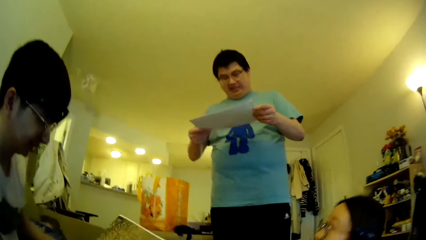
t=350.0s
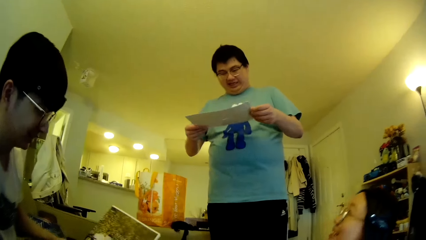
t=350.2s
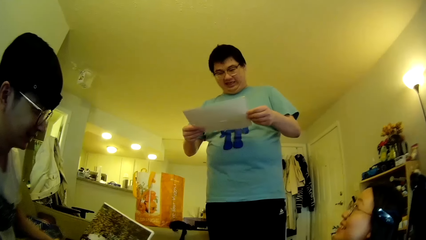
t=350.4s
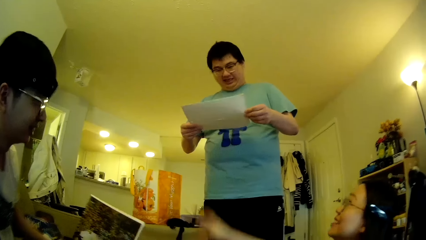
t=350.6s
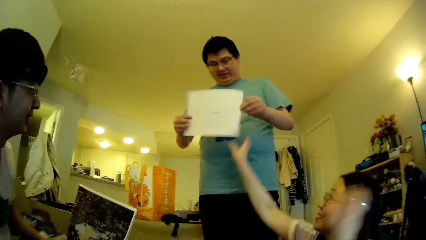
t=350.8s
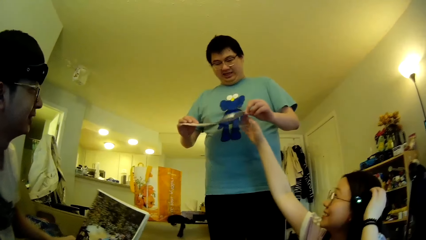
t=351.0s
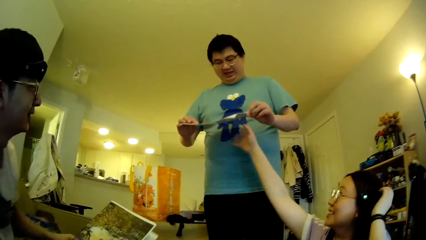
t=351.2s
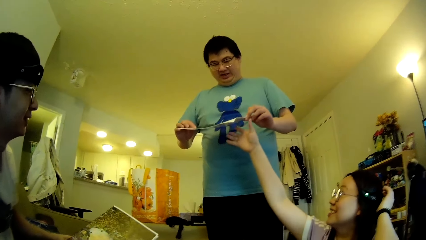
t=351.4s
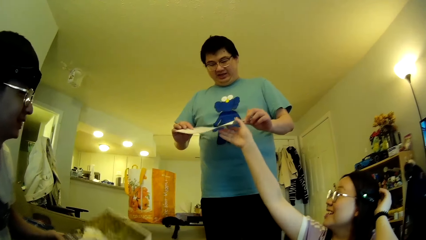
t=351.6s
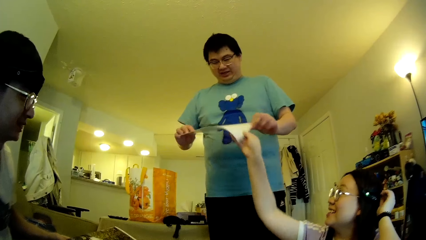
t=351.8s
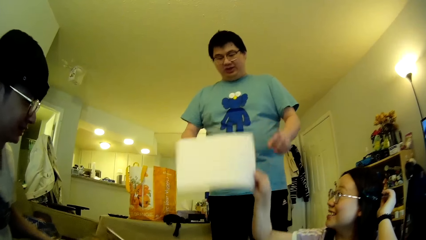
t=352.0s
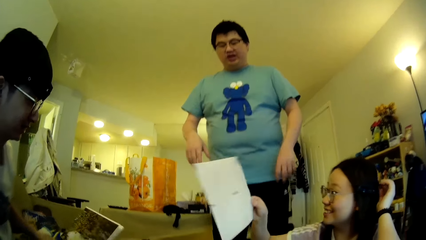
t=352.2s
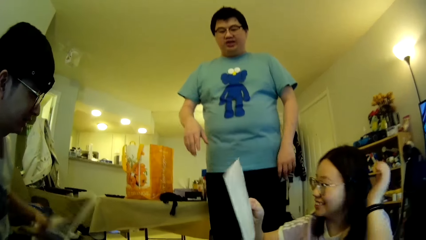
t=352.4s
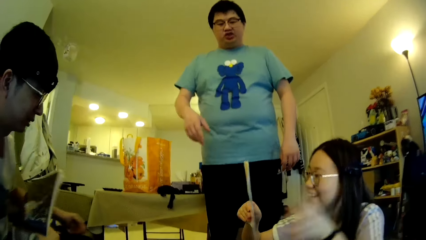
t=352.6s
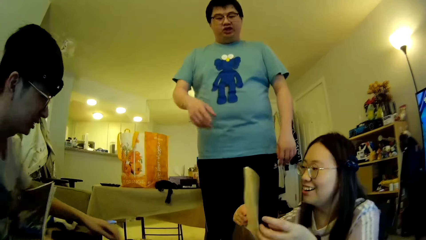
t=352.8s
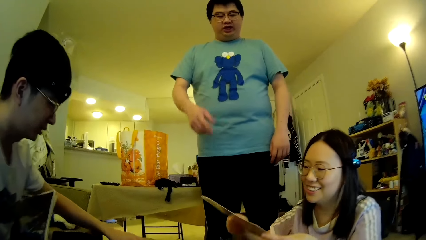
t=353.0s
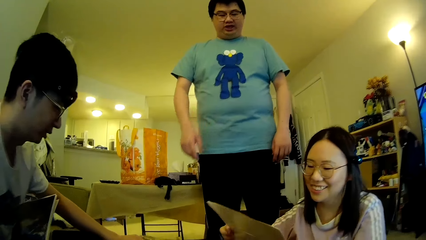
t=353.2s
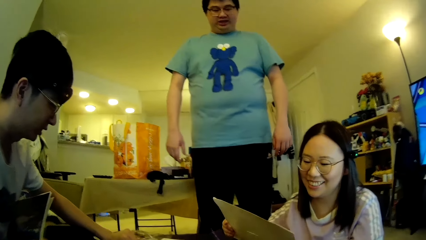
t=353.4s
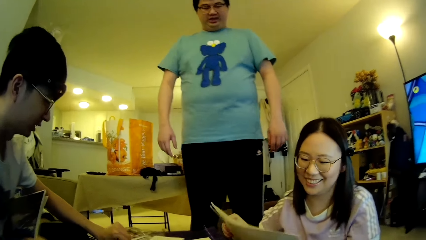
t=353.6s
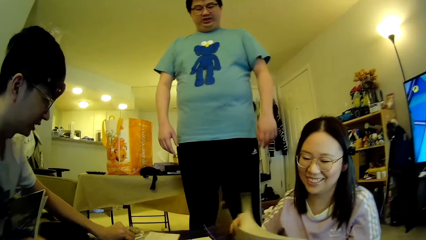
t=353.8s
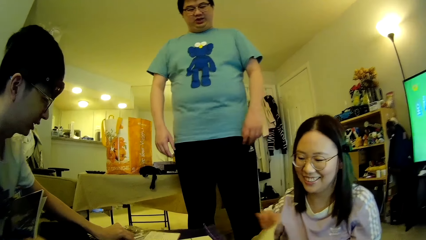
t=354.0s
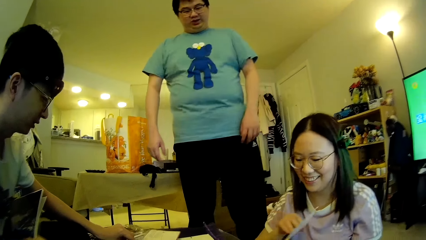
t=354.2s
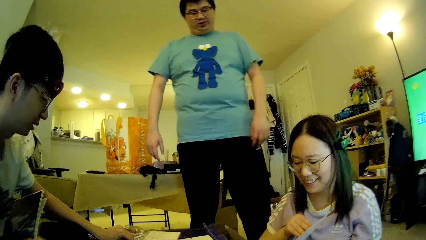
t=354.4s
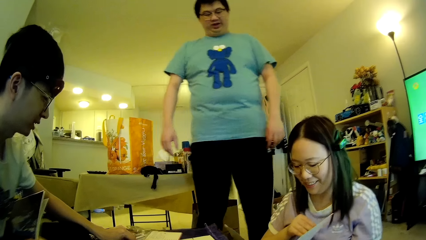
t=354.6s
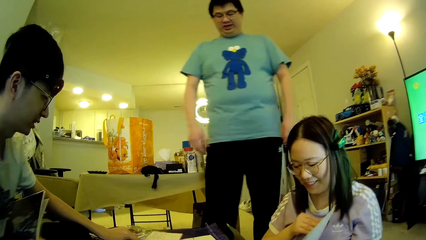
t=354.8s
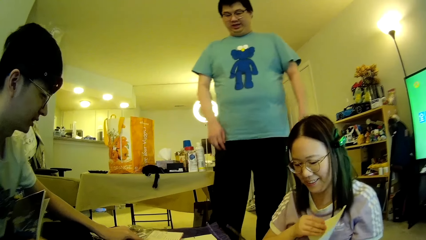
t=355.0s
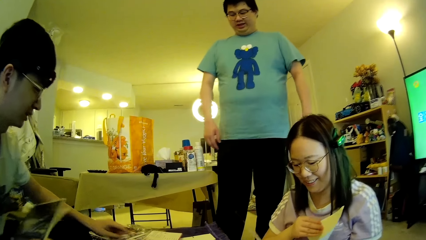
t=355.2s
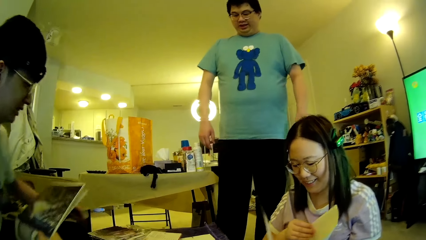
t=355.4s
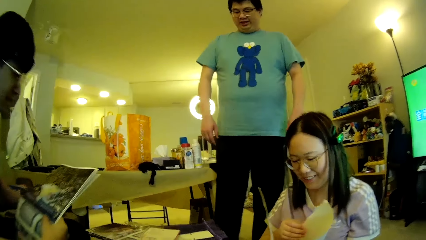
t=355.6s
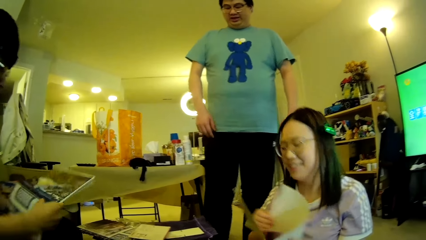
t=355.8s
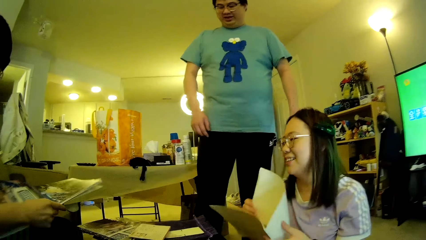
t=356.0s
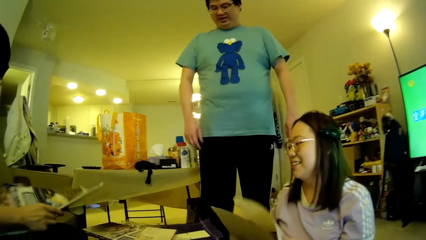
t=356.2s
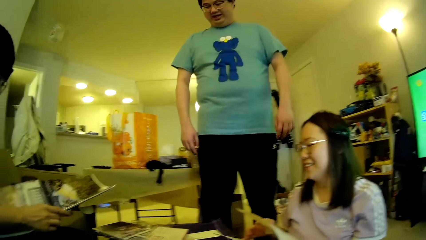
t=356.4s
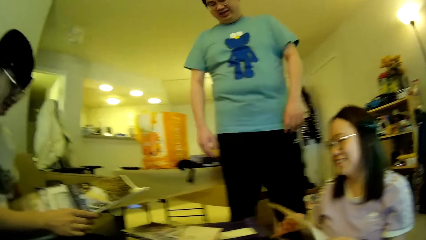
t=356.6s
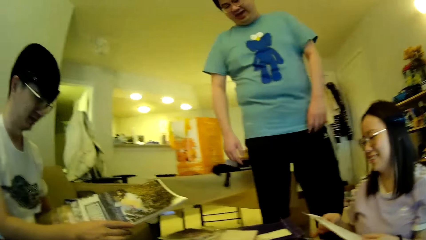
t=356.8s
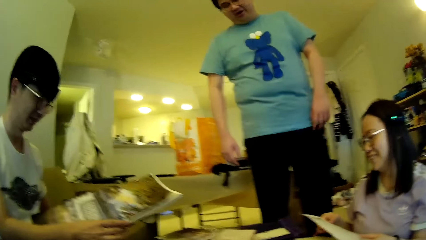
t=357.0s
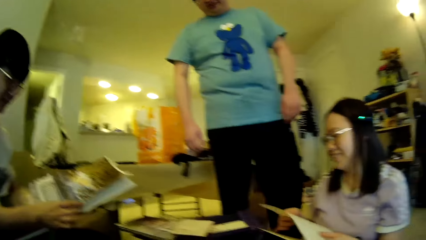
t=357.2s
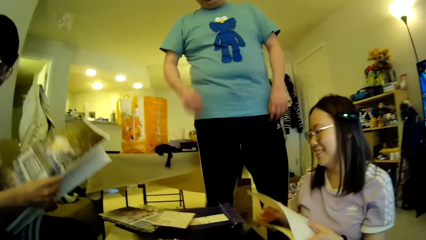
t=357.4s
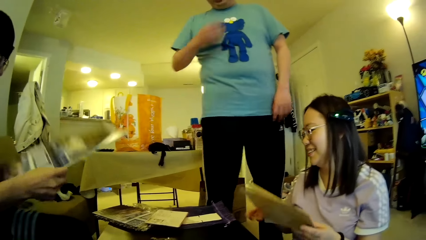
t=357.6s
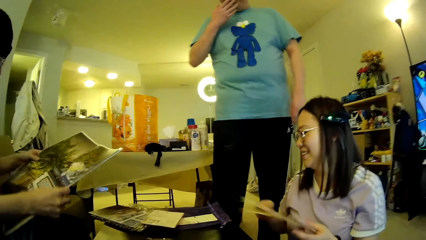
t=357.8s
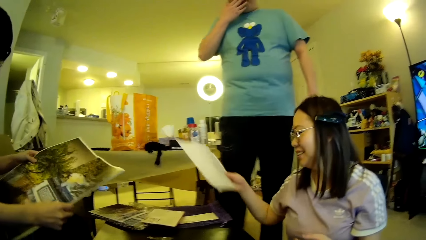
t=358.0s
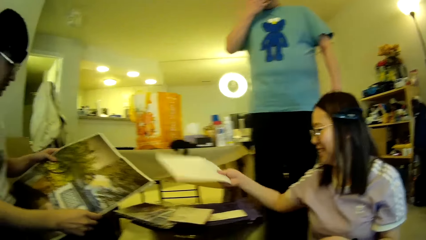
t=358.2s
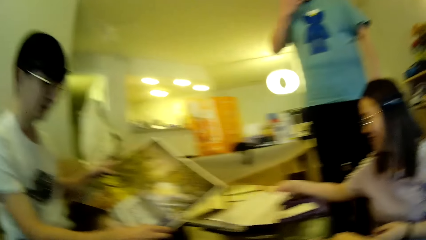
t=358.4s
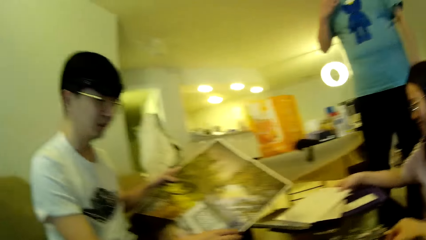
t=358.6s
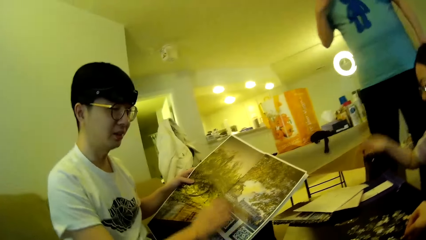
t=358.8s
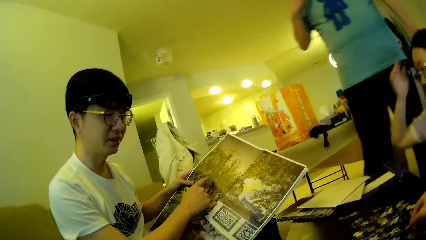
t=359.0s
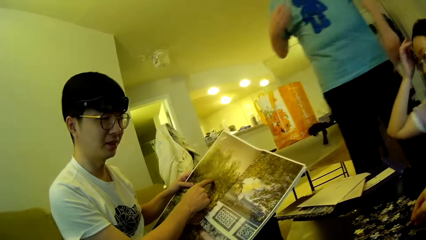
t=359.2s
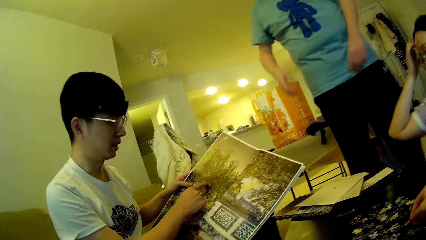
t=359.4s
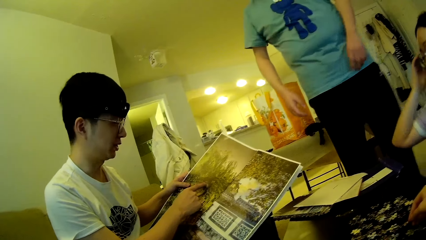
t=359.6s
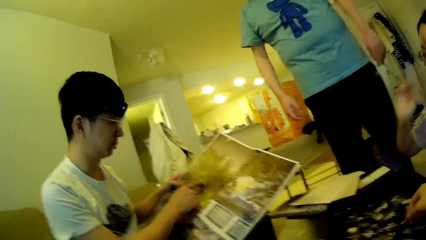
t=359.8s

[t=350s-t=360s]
A man passes the paper to a woman. The woman picks up the paper from the man. The woman looks at the paper. The woman adjusts the paper in the hands. The man moves the hand. The woman looks at the paper. Another man looks at a chart. The first man looks around. The woman puts the paper on the table. The first man touches face with a hand. The other man touches the chart. The other man points towards a puzzle pattern. The woman adjusts hair using a hand.

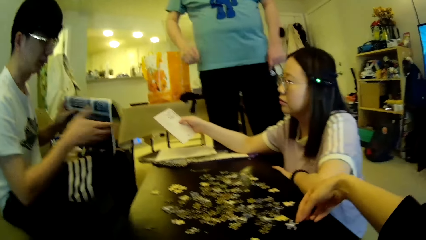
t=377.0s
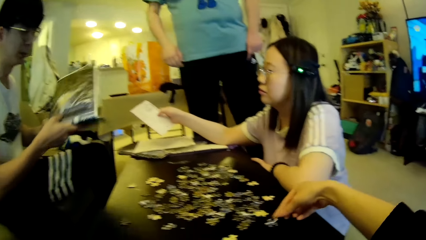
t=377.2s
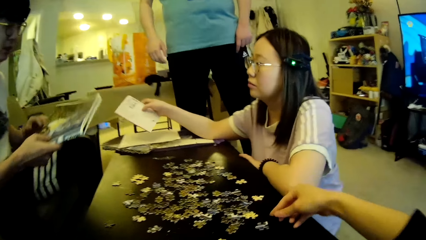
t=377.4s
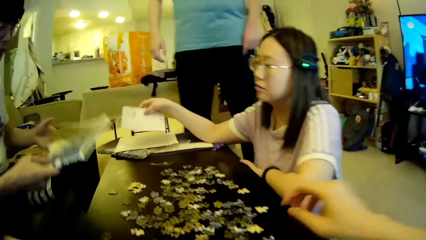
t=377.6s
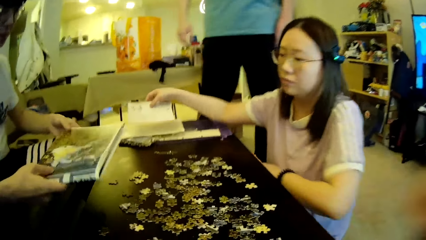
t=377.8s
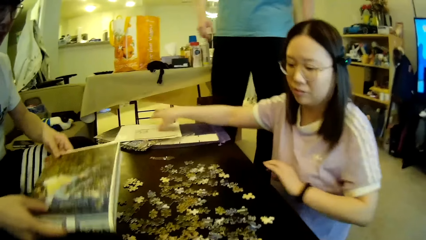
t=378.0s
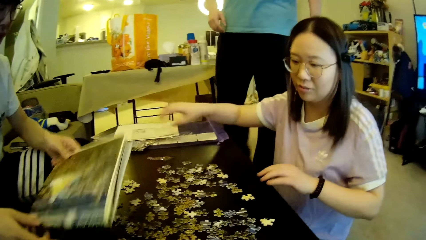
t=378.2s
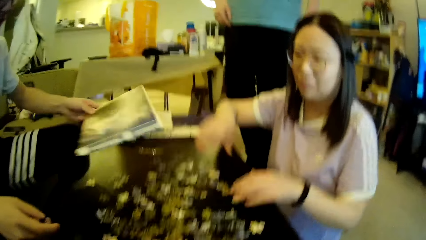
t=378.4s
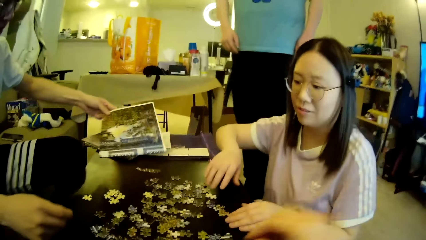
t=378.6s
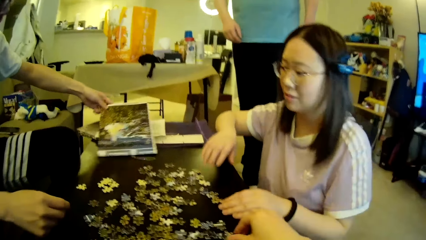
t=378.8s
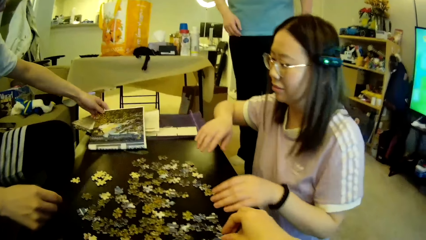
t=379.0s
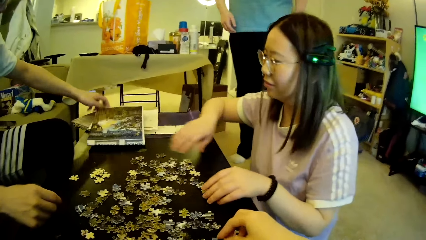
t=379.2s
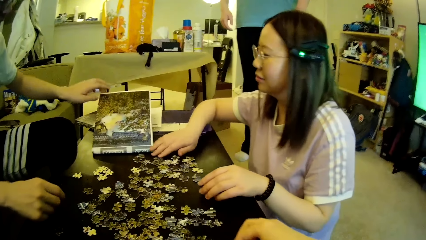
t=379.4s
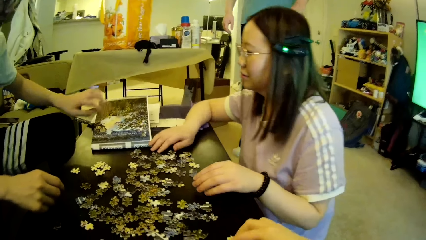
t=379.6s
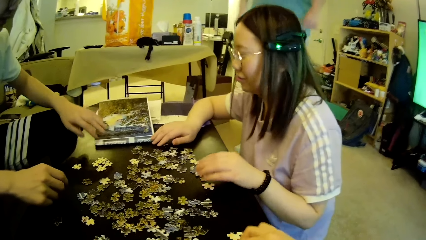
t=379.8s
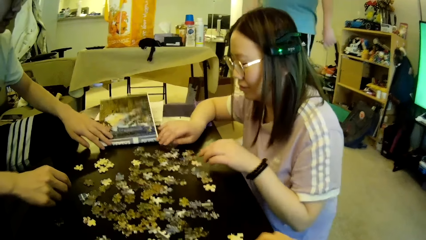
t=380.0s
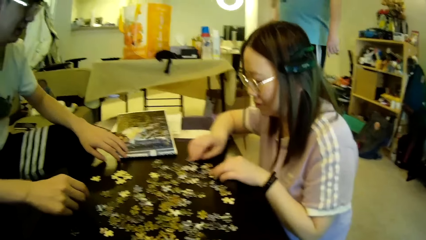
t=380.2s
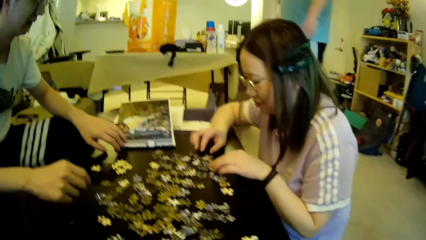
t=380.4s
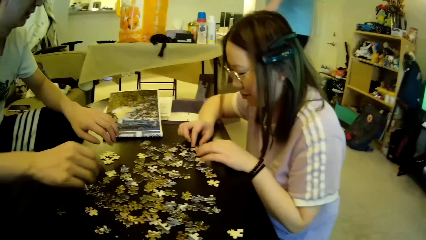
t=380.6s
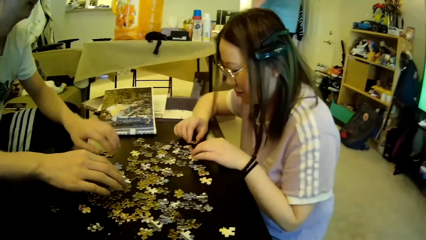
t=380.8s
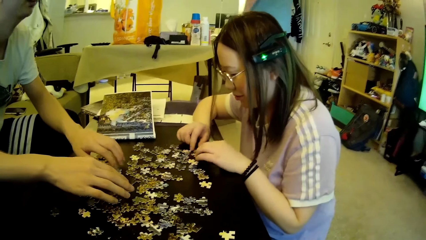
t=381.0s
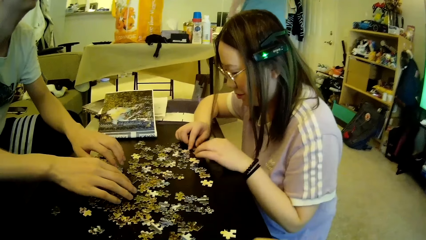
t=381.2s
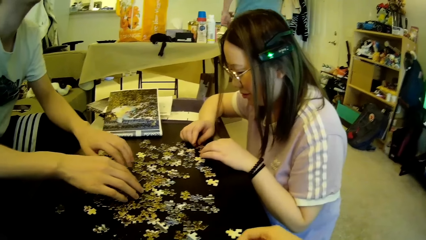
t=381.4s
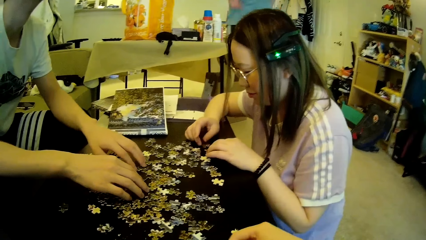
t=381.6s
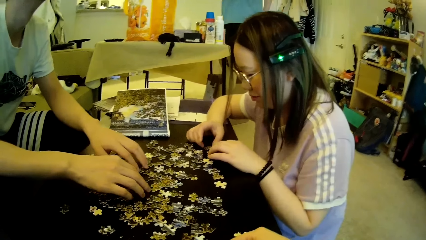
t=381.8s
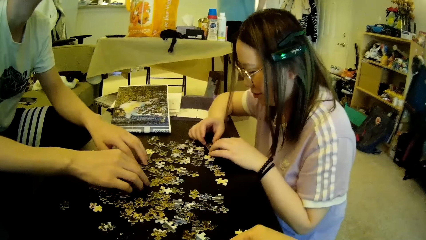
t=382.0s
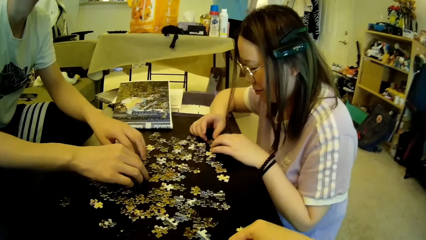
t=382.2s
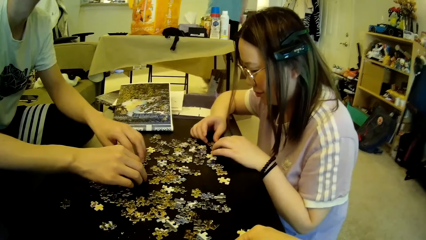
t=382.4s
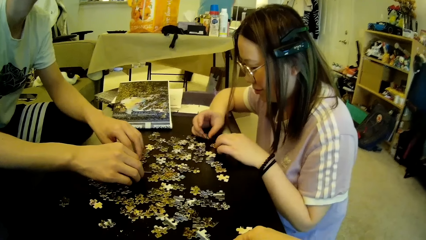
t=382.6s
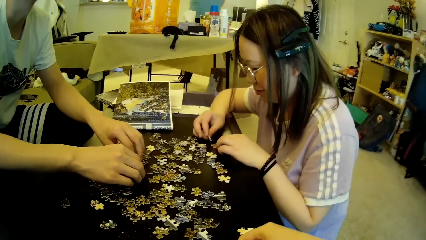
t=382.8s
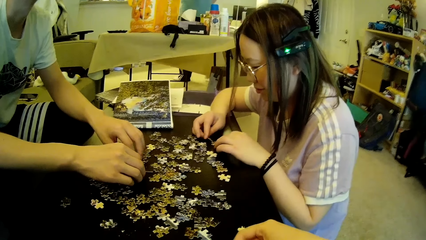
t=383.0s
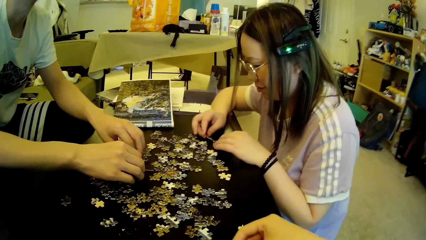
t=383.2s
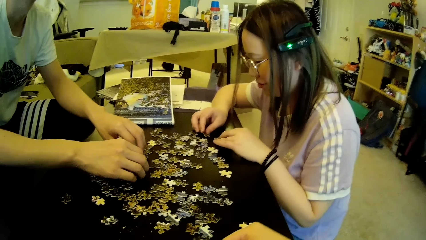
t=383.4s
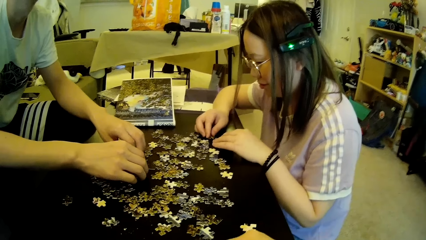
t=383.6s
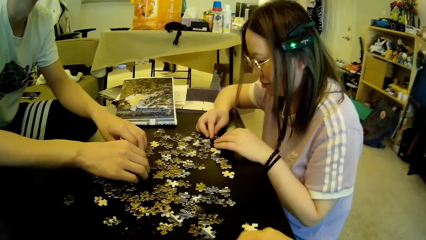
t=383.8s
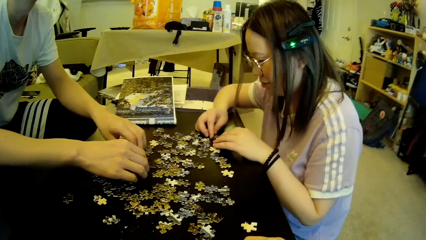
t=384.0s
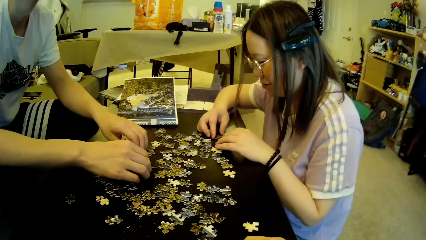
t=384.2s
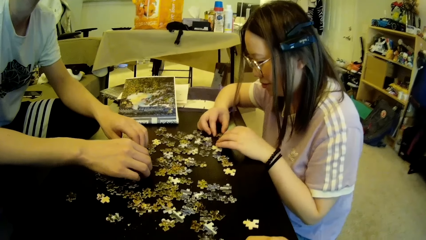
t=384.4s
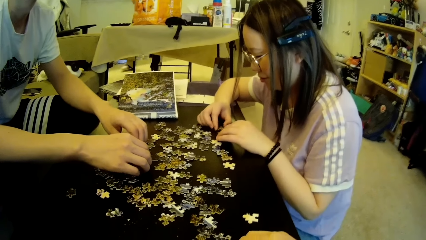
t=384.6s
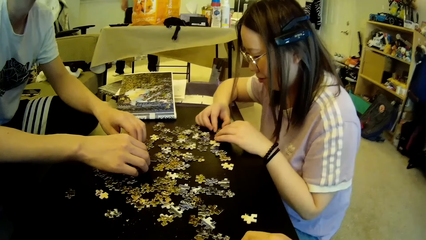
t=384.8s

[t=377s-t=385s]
The camera wearer moves the hand. A lady moves the hands. Someone drops a paper on the table. A man moves the legs. The lady looks at the model pieces. The lady and another man adjust puzzle pieces on the table. The first man steps forward. The other man looks at the model pieces. The camera wearer adjusts the pieces on the table.
